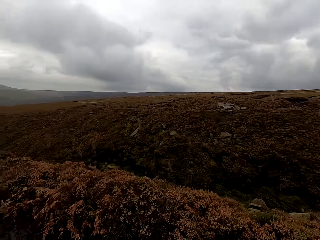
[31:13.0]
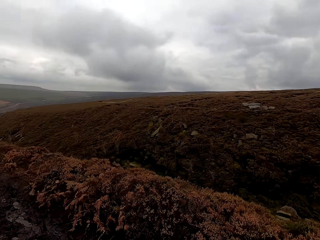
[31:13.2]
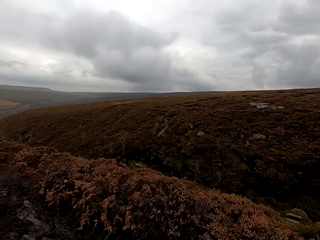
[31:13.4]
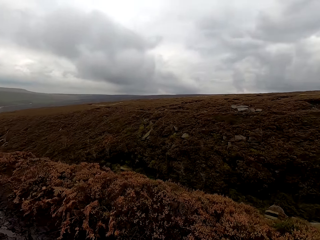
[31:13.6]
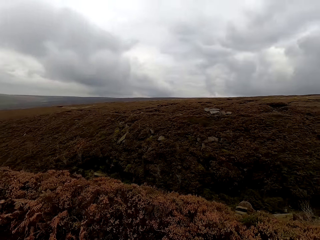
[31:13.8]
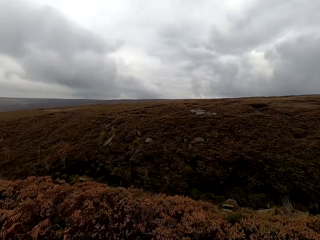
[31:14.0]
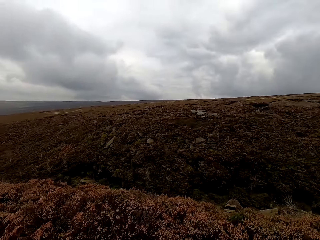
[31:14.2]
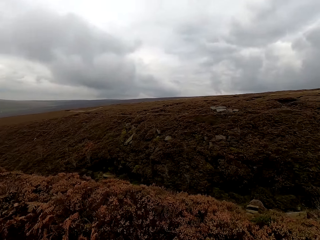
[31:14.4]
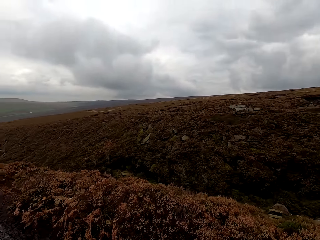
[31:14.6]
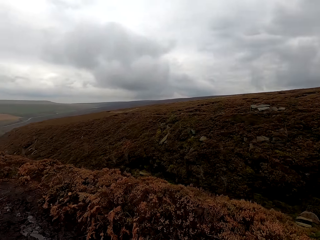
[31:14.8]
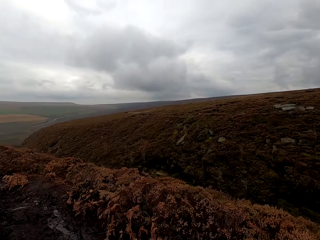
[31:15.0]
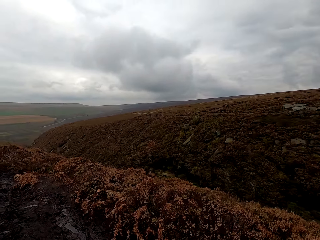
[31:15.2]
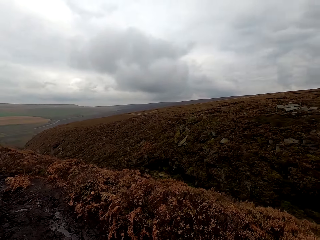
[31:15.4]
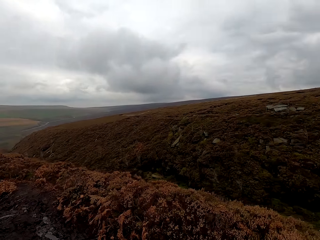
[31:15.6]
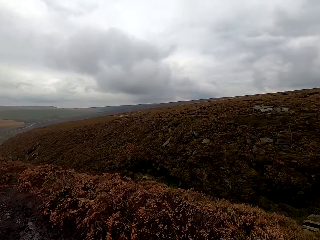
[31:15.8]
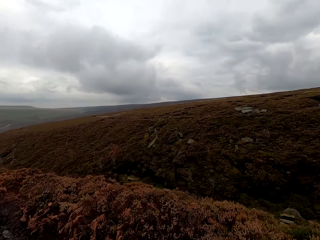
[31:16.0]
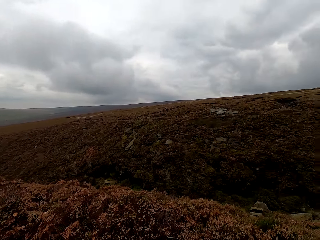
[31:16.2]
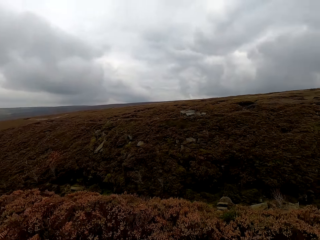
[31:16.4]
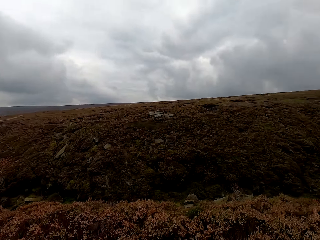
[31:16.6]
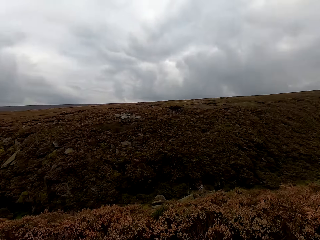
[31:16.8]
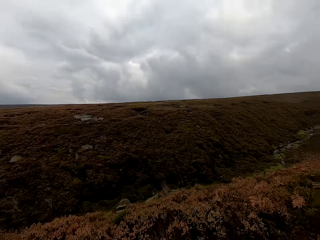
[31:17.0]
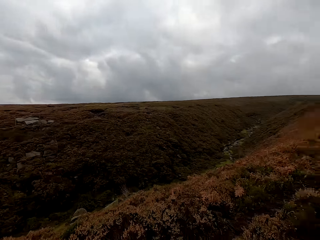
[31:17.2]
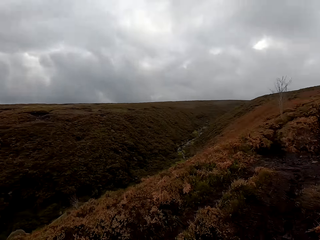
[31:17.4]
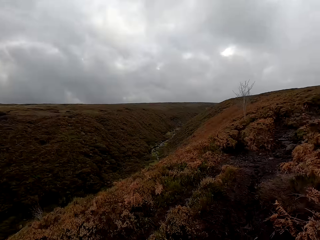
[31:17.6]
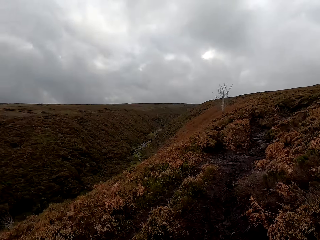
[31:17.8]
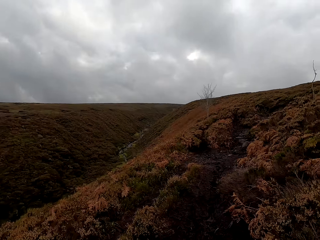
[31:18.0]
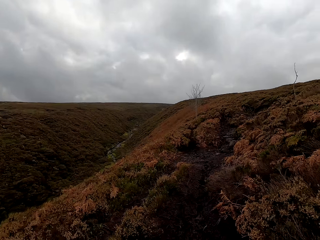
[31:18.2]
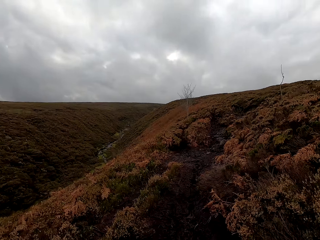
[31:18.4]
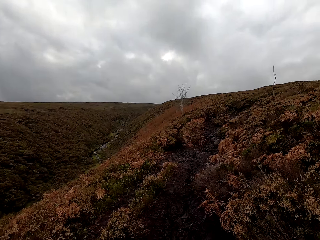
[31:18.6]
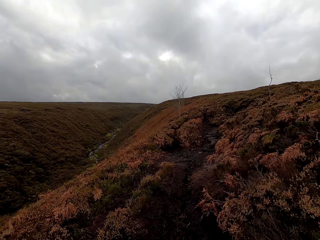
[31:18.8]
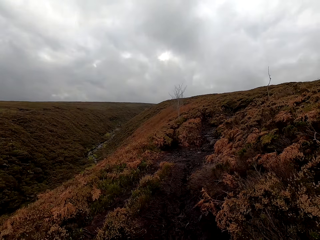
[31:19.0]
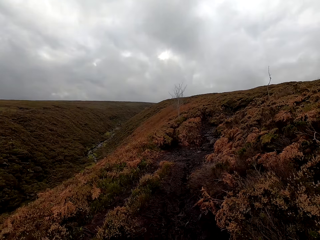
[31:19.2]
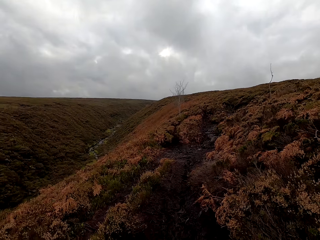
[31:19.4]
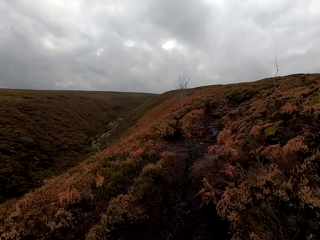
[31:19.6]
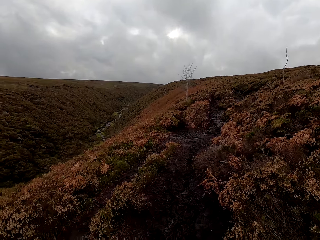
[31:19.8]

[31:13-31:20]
The camera wearer looks around.

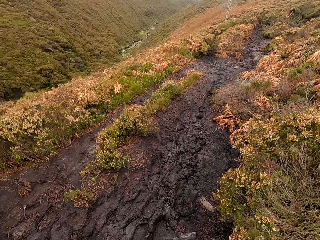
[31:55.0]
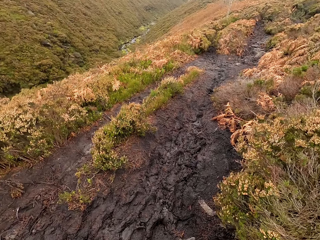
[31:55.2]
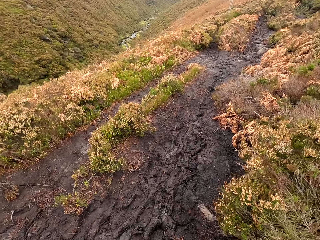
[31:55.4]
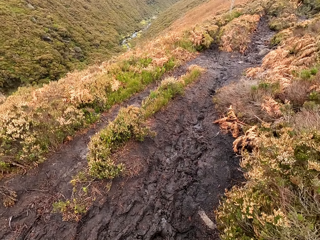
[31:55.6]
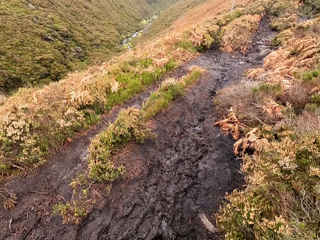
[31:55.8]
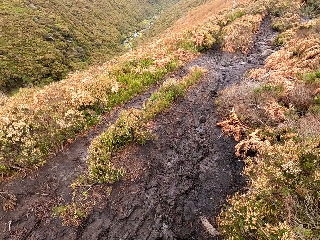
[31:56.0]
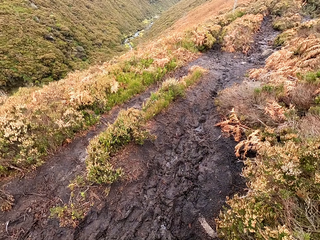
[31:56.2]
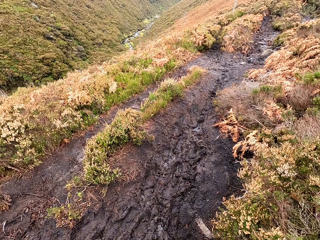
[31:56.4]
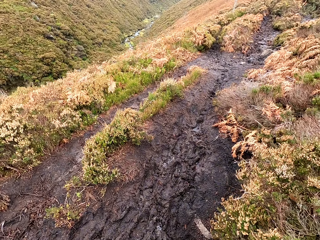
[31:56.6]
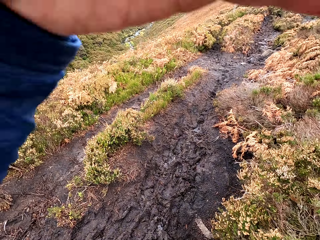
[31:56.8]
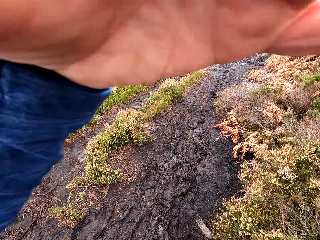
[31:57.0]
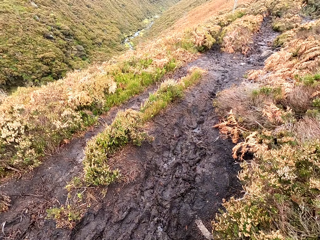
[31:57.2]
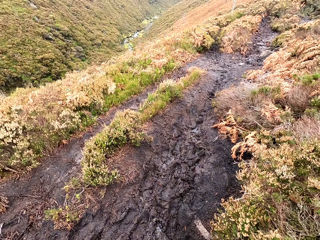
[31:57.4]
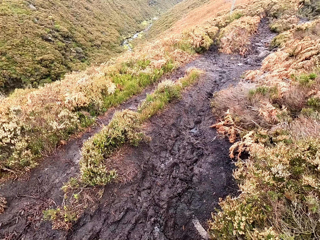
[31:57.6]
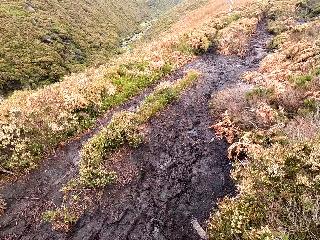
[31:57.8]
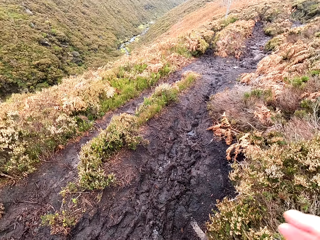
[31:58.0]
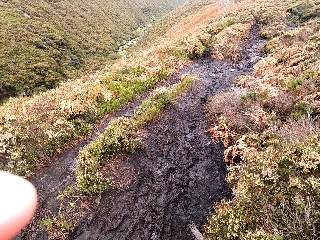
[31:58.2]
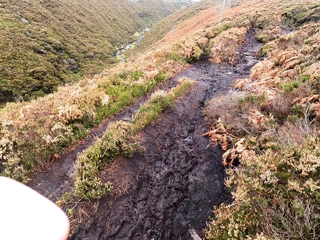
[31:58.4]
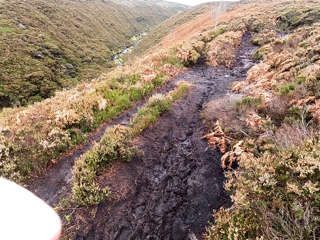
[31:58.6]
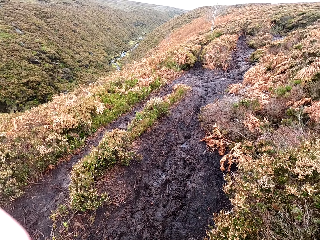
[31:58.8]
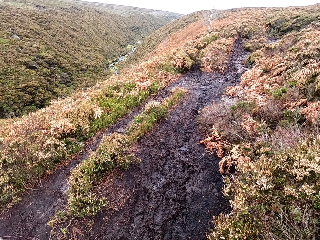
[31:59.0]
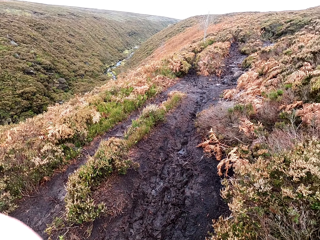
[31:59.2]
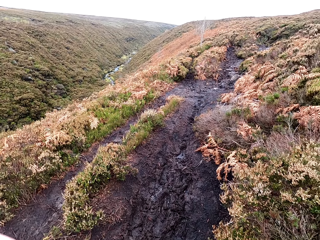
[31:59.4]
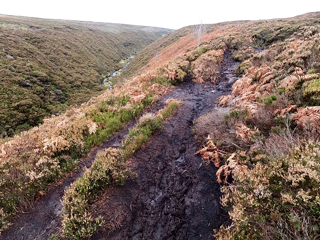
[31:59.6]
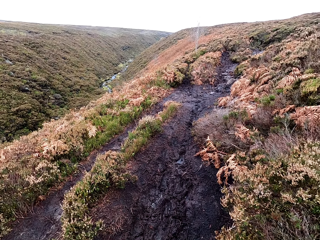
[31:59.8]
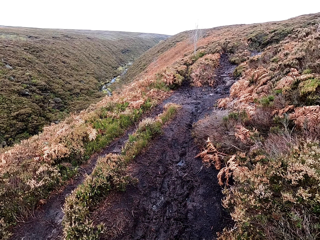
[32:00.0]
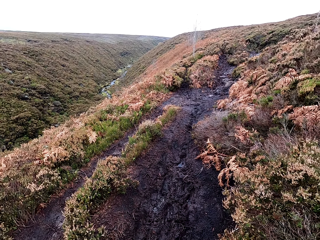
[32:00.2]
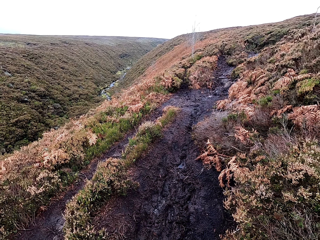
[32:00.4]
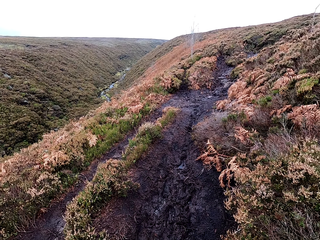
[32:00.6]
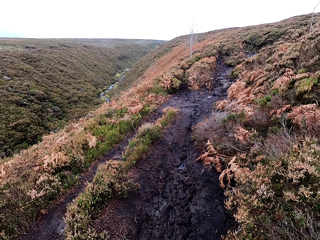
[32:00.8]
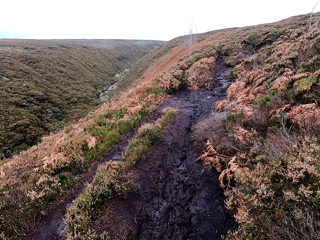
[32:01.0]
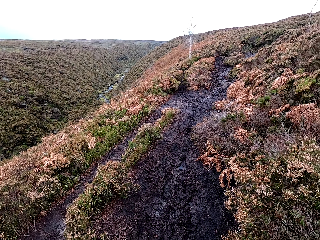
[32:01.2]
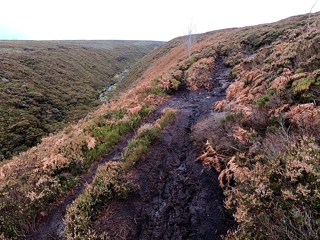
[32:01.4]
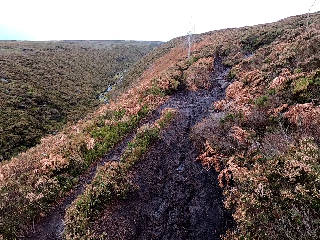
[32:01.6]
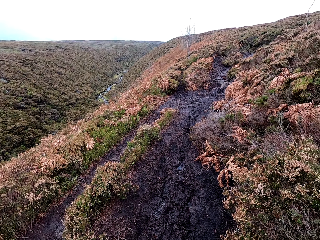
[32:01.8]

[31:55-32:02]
The camera wearer adjusts the camera. They look around.
